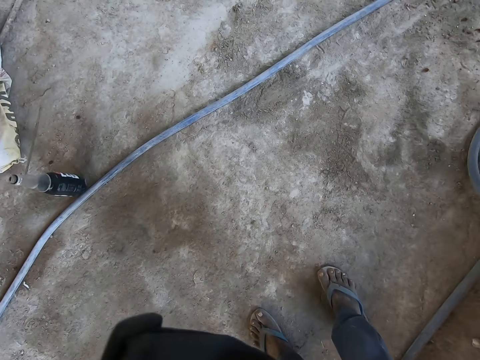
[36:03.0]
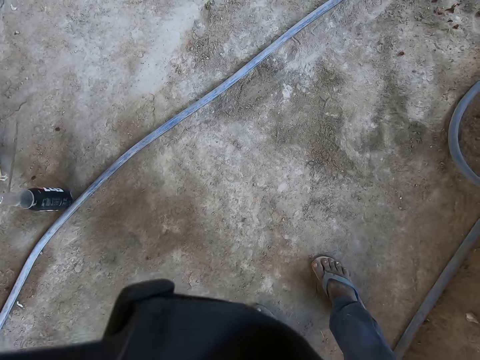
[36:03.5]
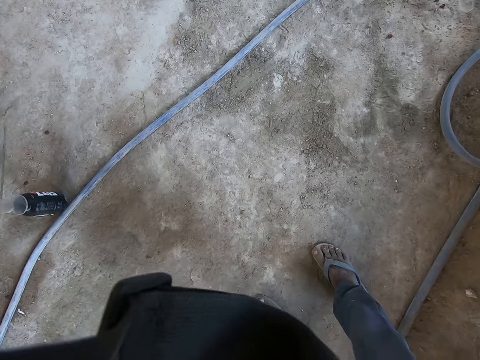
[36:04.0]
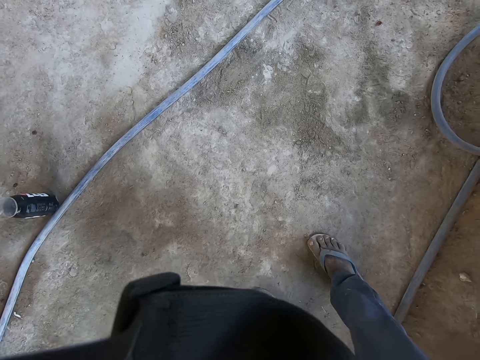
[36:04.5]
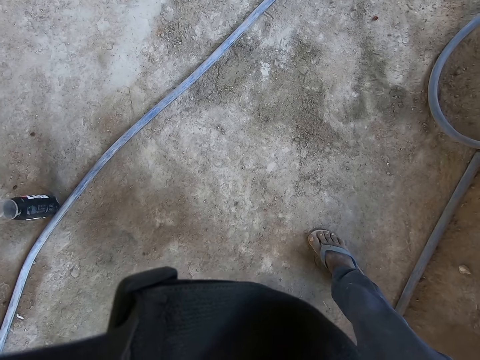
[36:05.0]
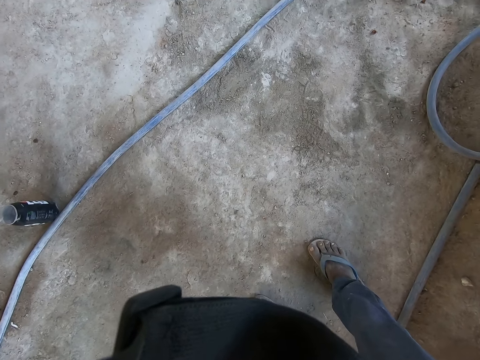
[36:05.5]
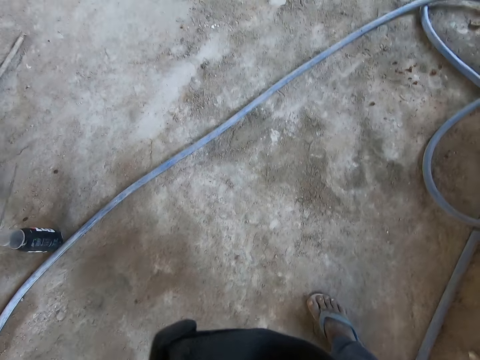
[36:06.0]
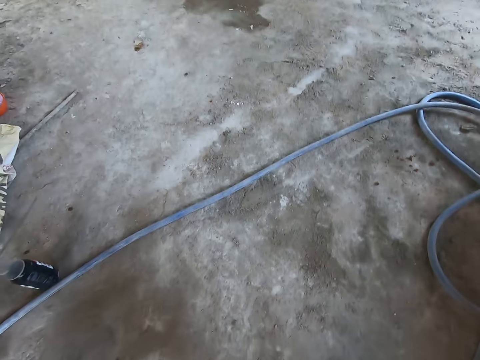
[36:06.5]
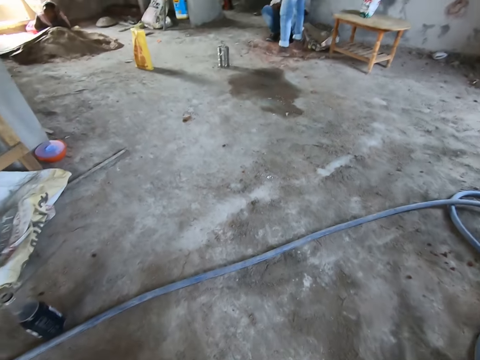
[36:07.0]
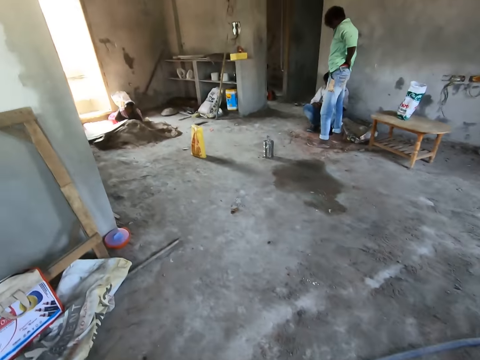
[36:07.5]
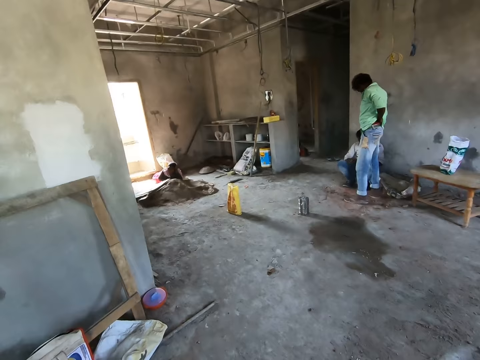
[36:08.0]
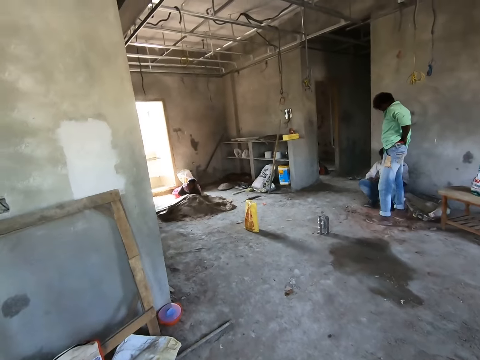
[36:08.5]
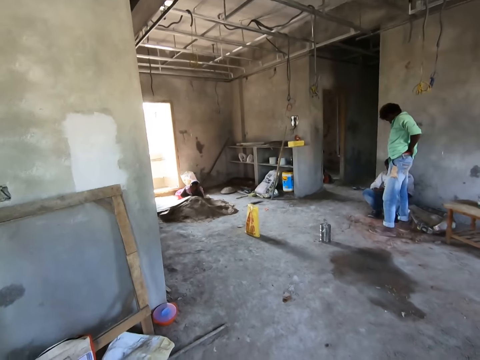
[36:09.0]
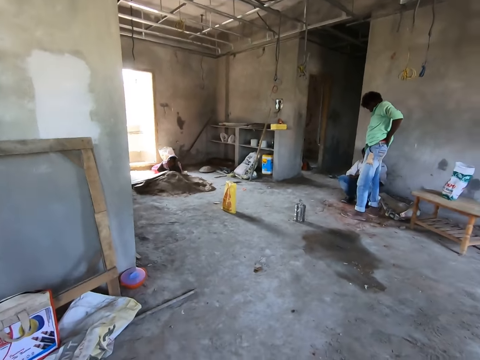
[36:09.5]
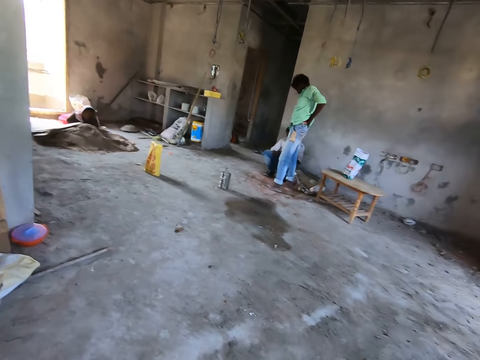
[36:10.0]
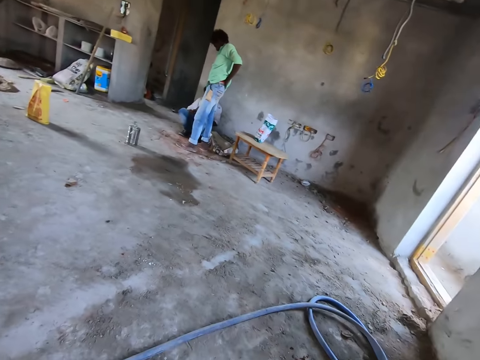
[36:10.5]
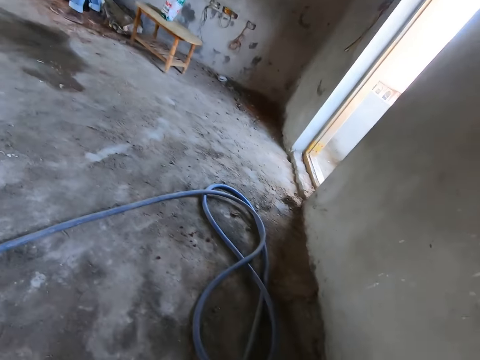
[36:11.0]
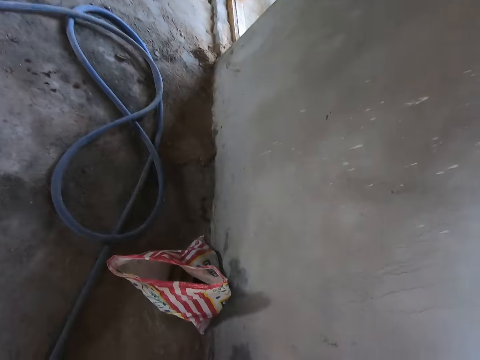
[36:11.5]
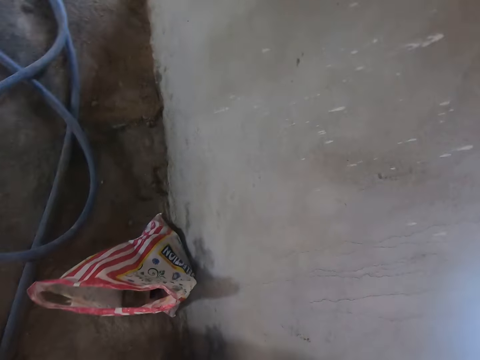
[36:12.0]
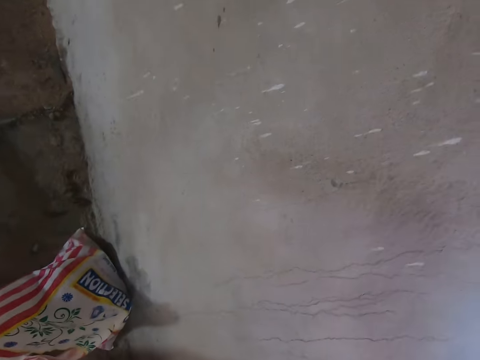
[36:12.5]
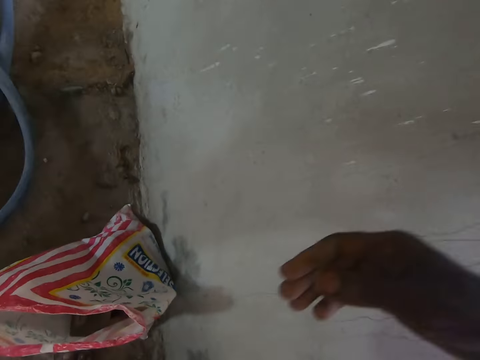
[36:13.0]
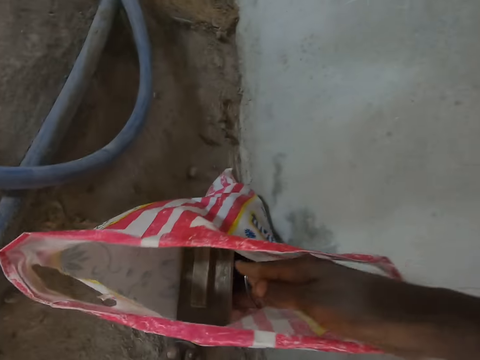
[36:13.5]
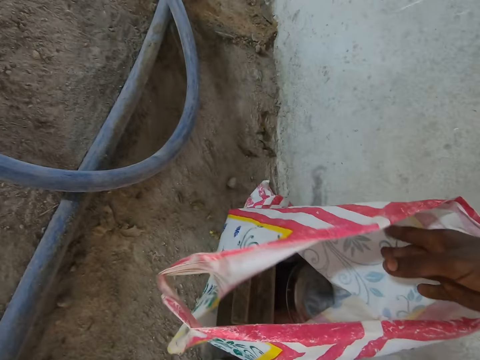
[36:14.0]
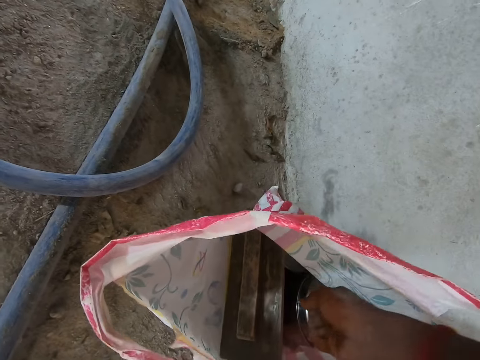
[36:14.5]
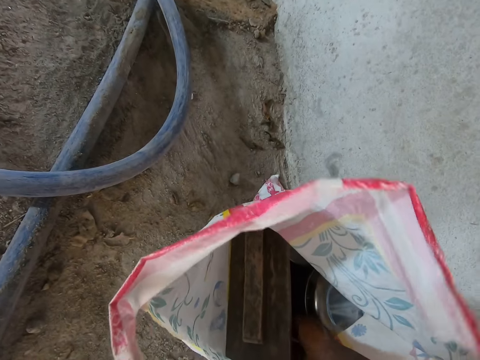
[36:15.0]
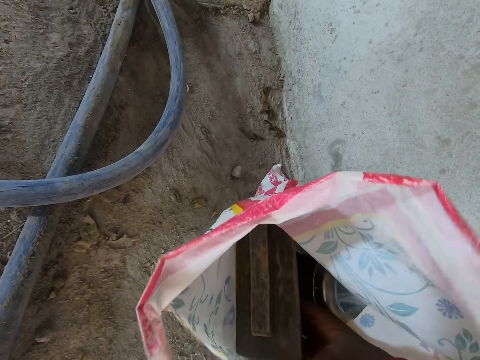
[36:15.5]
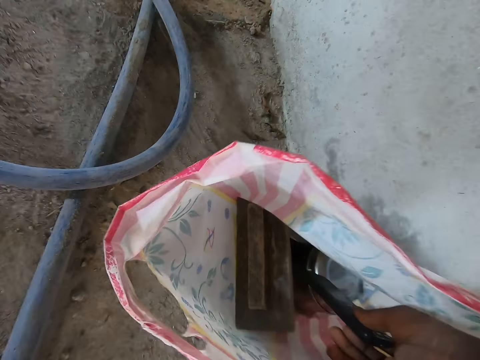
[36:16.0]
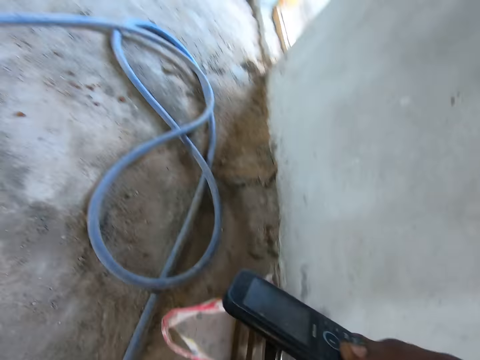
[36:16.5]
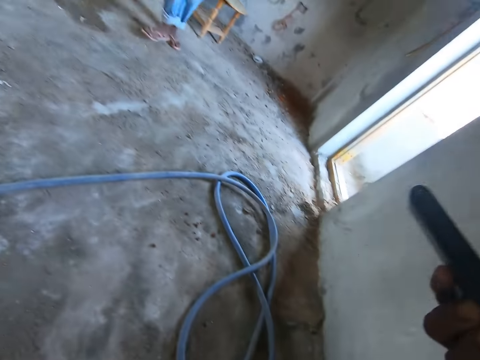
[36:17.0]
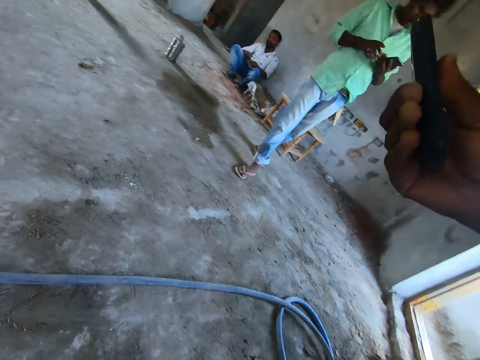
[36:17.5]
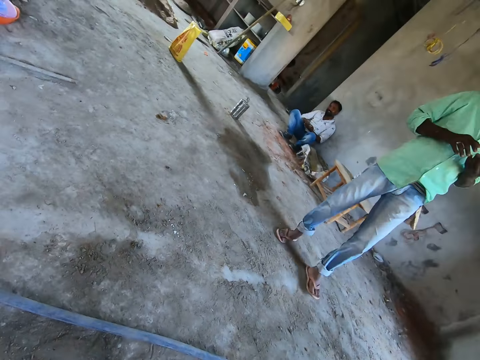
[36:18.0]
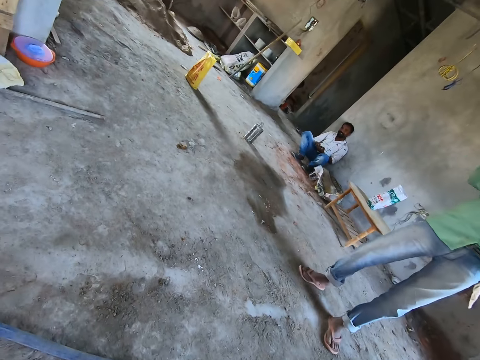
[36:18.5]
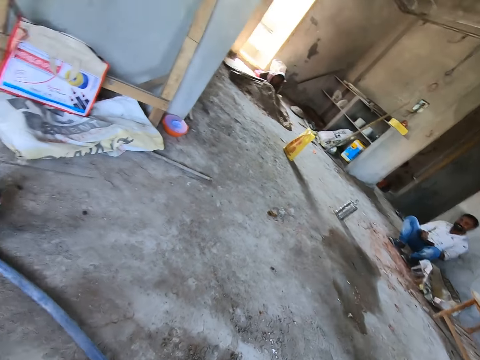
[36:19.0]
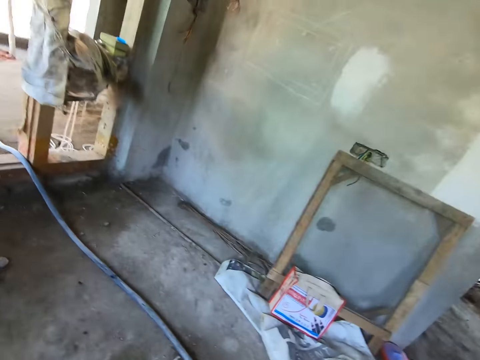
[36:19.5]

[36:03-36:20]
The camera wearer does something. He looks around the room. He takes a phone in a plastic bag. He puts his hand in a paper bag. He picks up the phone from the bag. He turns around.

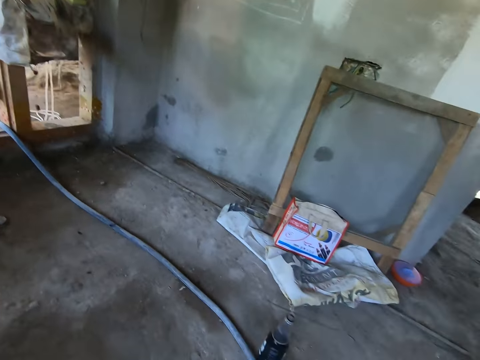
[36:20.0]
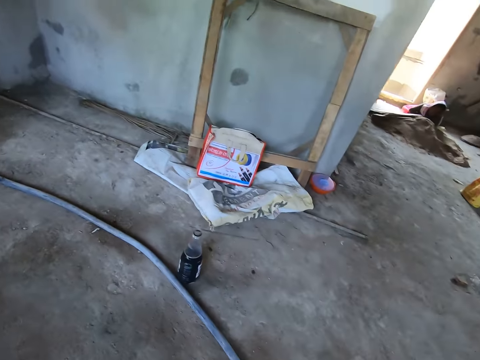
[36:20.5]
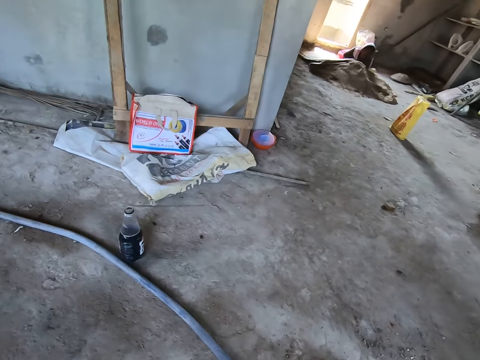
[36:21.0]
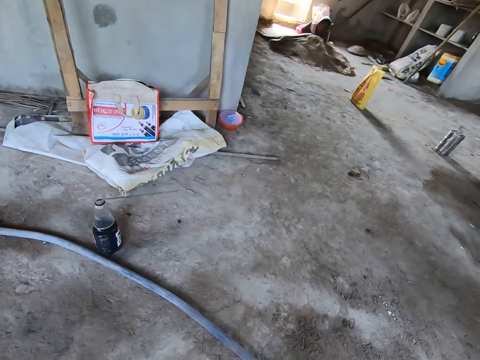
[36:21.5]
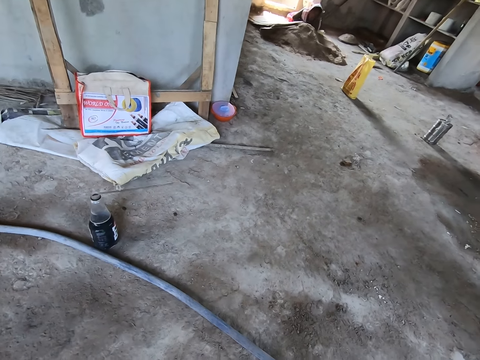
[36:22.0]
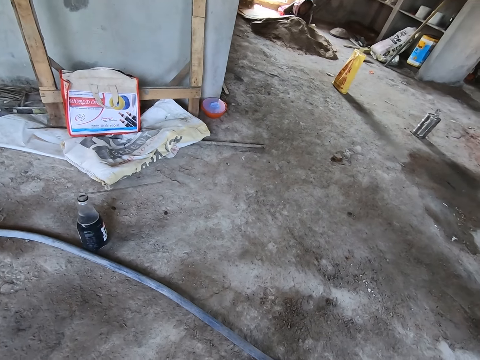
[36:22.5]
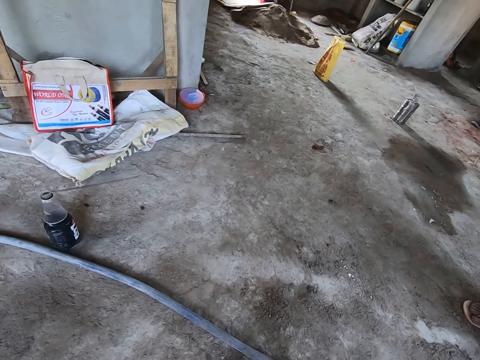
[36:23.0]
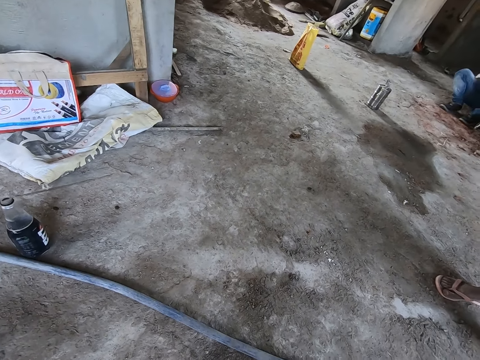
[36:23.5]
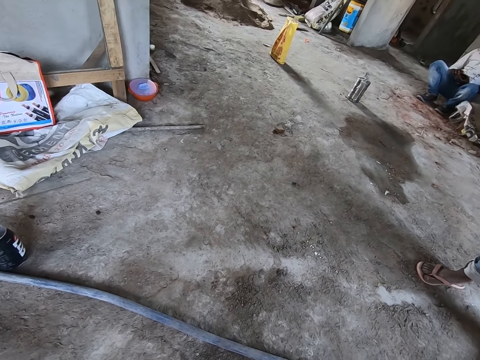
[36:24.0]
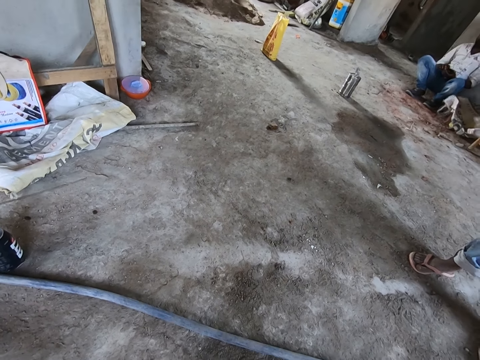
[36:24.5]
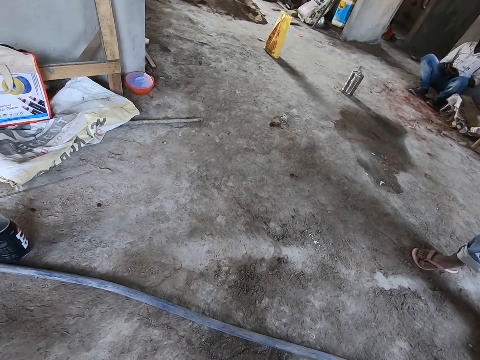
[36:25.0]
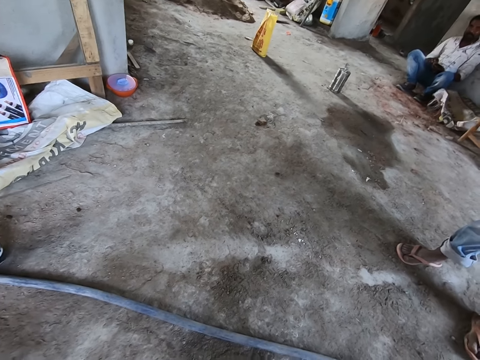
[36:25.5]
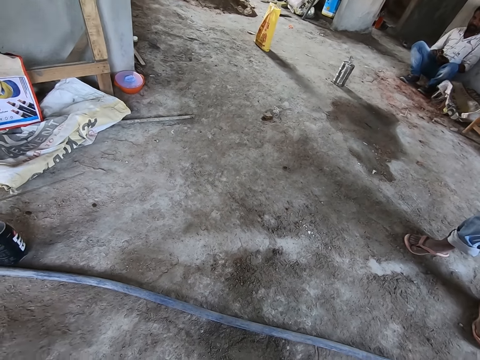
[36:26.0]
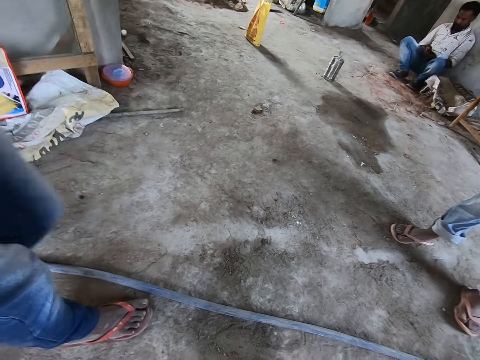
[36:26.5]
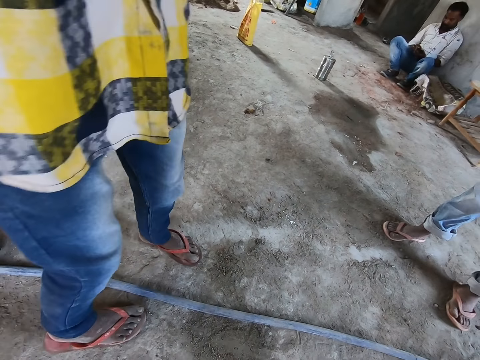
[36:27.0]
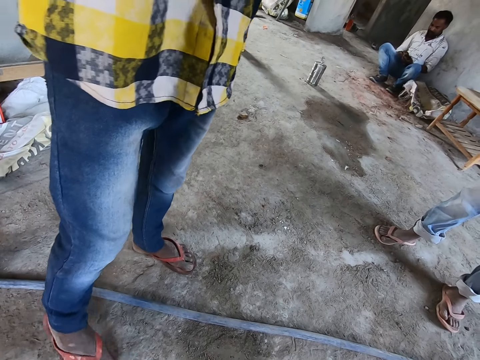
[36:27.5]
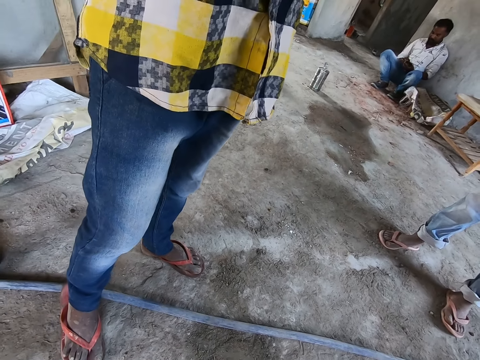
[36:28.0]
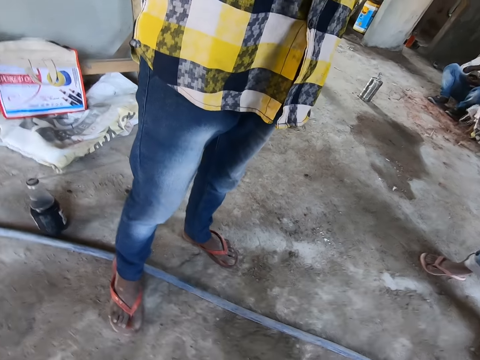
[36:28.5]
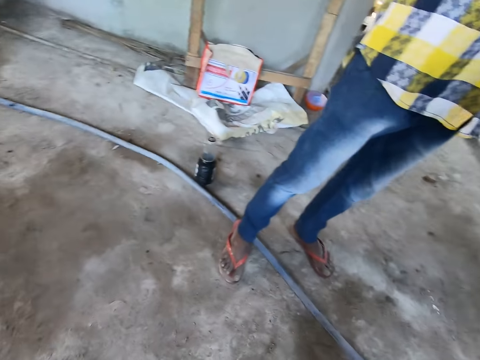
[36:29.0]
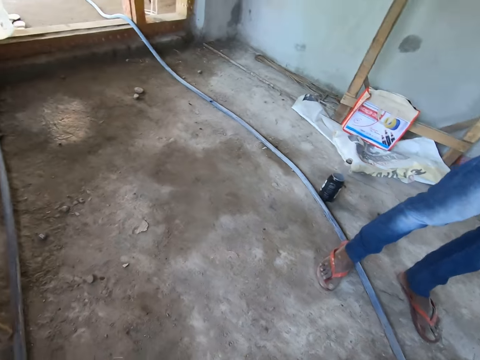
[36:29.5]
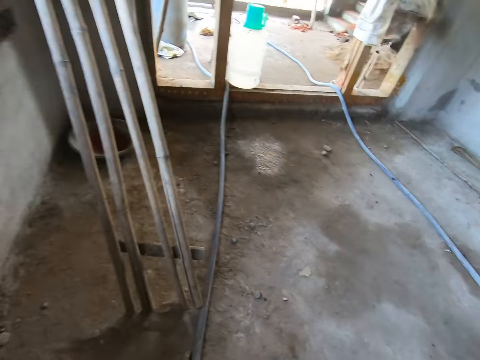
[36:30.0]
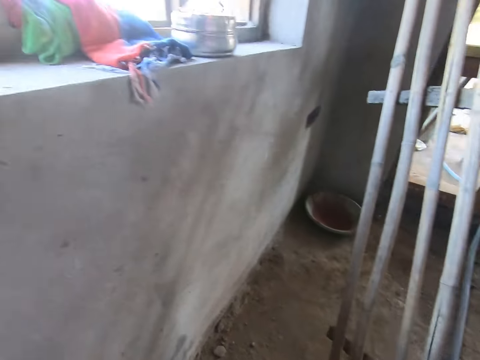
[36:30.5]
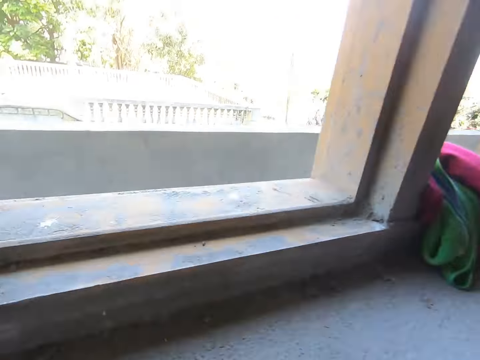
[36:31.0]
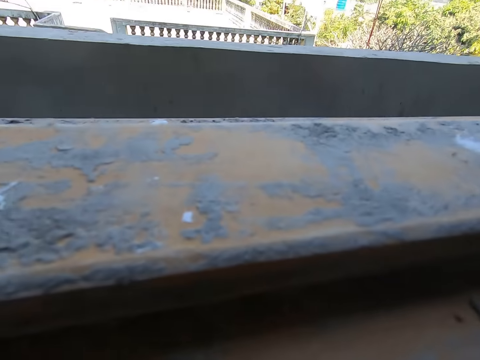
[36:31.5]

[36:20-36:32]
The camera wearer looks around. They turn around.
